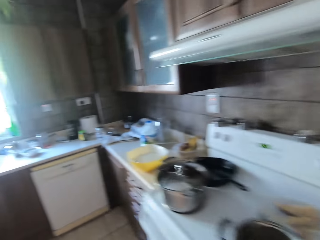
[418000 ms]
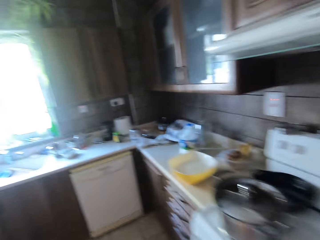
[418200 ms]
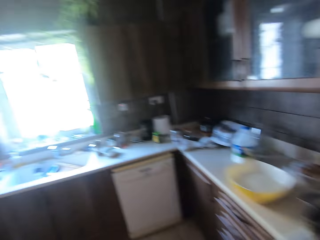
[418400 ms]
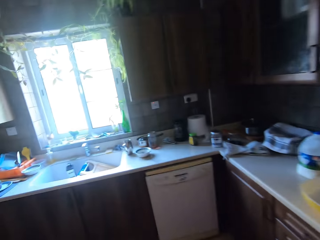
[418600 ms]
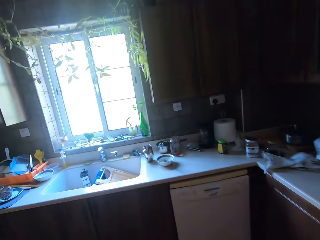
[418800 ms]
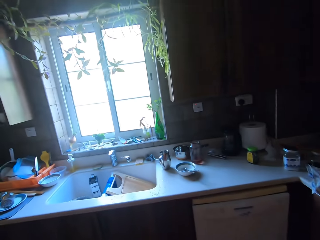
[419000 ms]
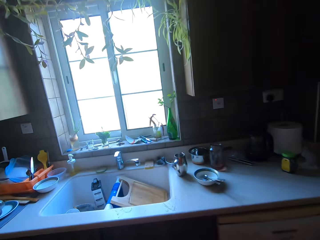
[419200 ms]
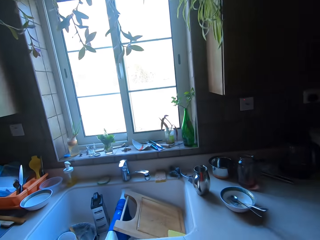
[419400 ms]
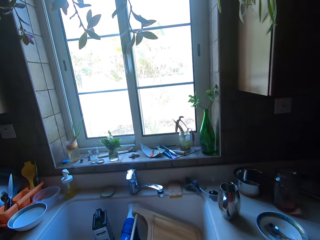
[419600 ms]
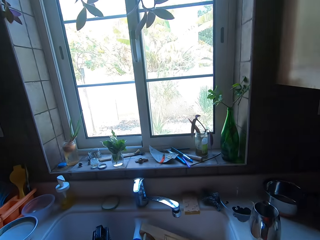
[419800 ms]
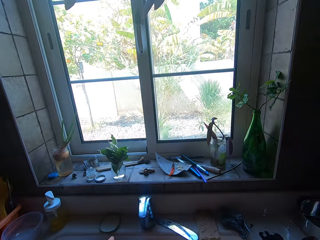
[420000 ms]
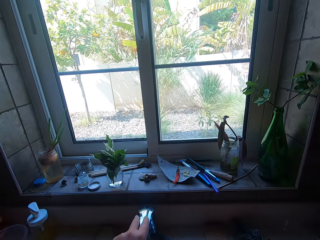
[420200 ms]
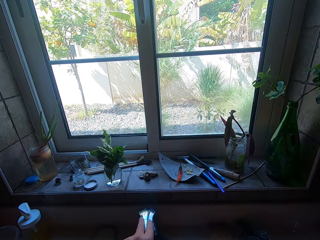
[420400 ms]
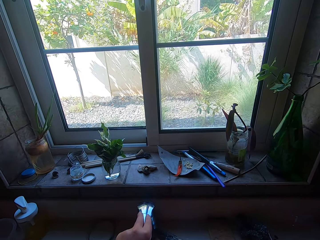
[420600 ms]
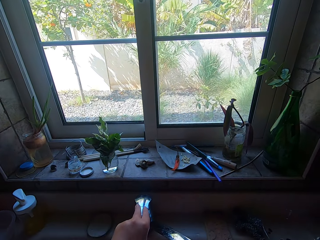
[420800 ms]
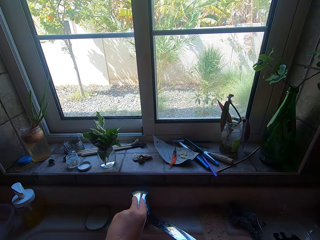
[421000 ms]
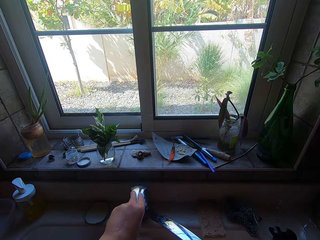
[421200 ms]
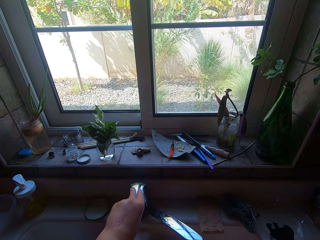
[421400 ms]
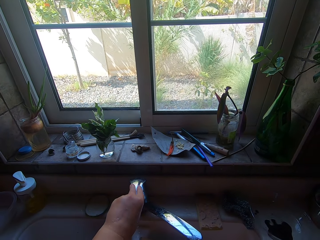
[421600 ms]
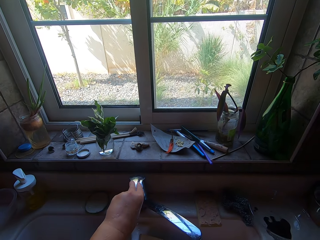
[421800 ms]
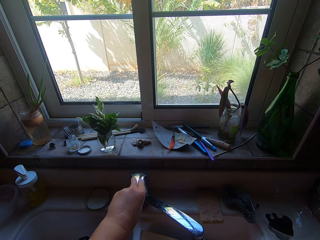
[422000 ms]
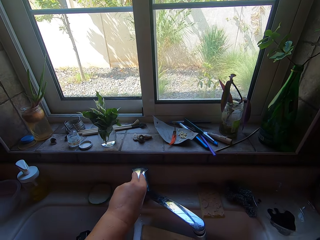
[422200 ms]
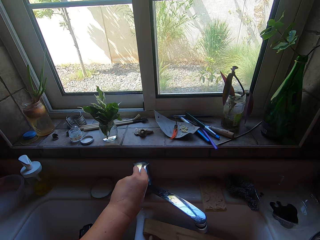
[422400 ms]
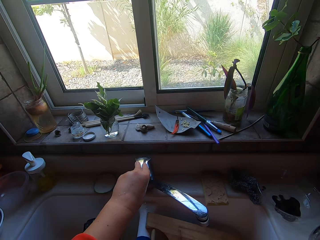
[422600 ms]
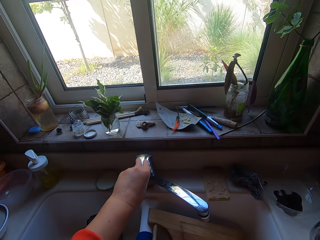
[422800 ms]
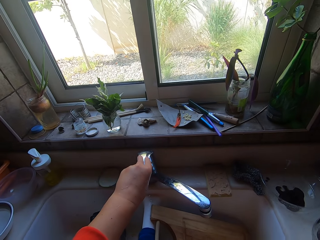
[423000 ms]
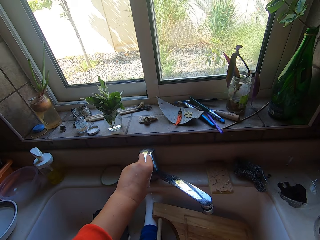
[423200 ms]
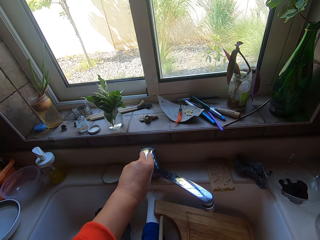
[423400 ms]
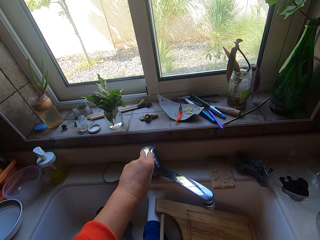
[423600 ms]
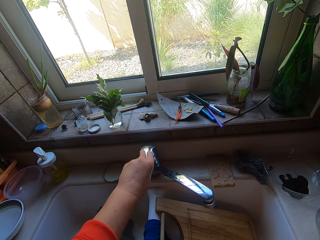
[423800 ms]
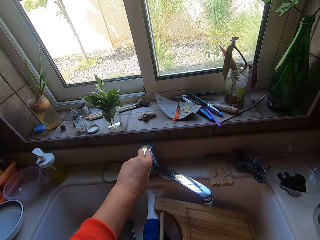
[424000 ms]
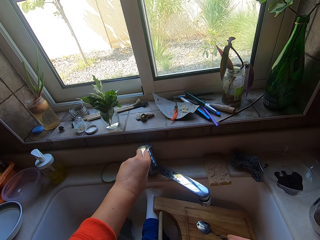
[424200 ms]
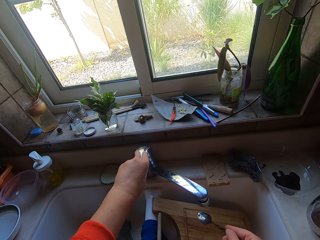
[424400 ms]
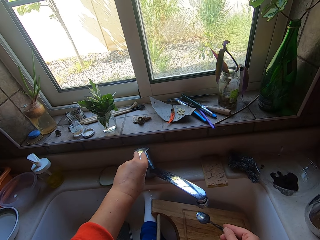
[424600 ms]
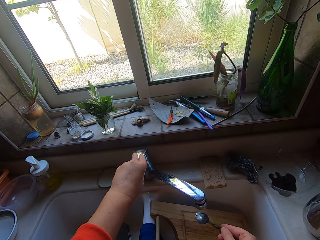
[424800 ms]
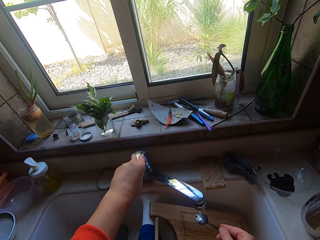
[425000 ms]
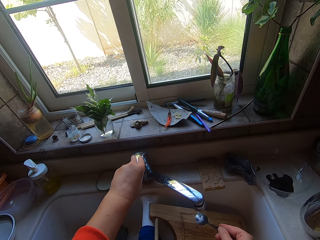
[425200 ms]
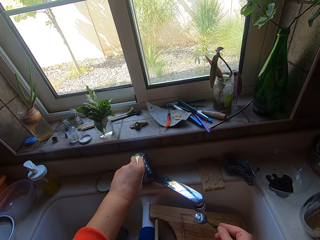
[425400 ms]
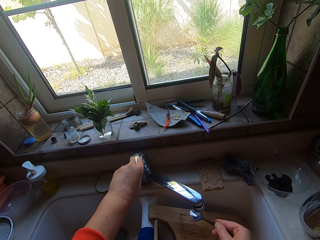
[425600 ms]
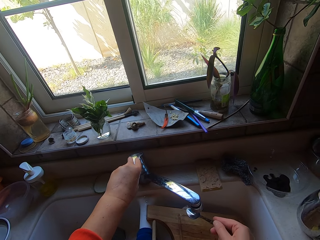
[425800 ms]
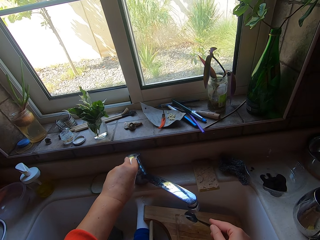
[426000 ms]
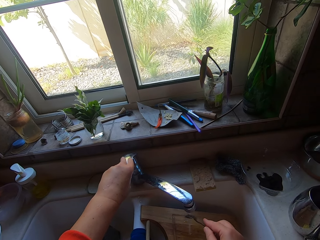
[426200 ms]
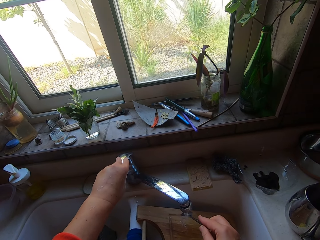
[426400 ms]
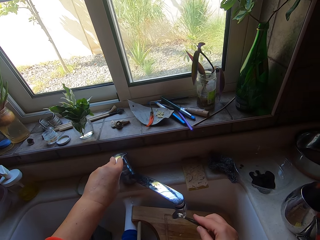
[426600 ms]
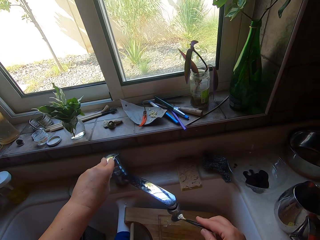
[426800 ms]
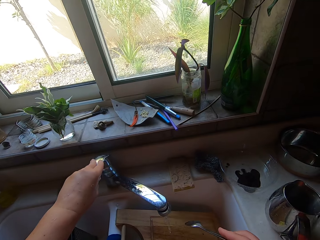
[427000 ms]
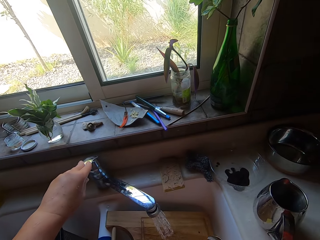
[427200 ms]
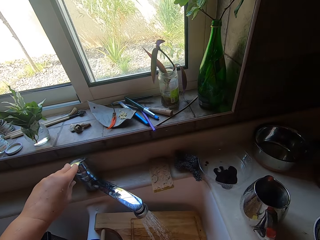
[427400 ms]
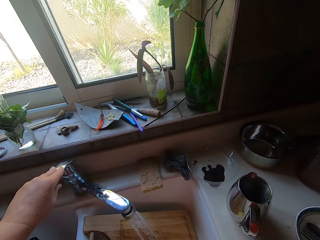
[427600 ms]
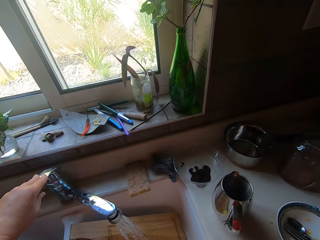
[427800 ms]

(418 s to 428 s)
The camera wearer walks towards the sink. They open the tap. They rinse a spoon.

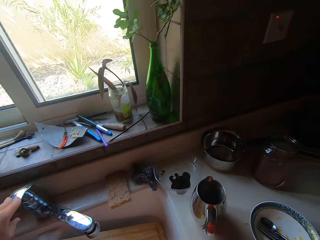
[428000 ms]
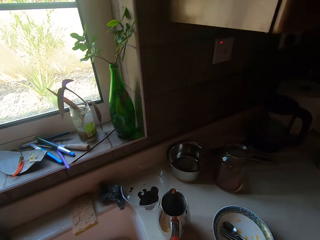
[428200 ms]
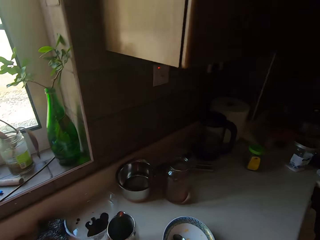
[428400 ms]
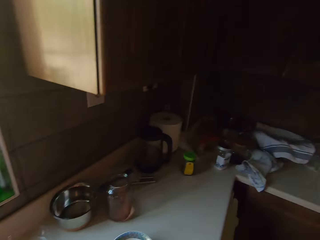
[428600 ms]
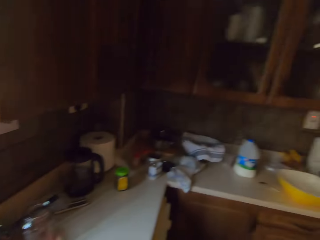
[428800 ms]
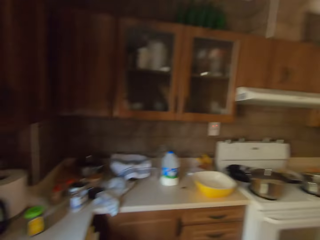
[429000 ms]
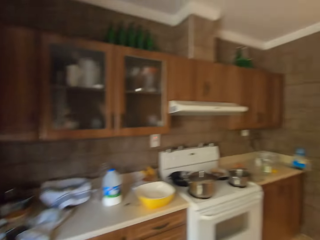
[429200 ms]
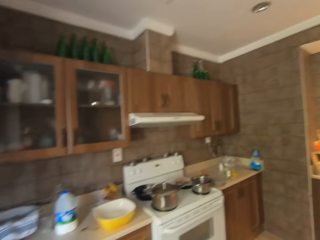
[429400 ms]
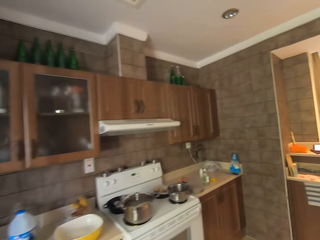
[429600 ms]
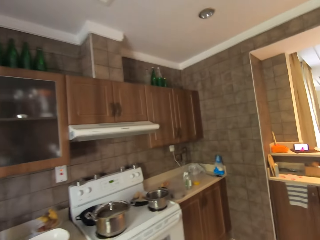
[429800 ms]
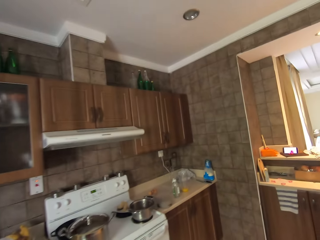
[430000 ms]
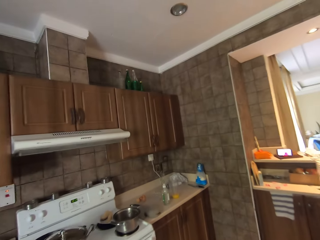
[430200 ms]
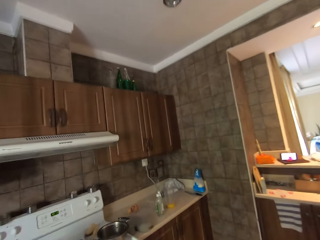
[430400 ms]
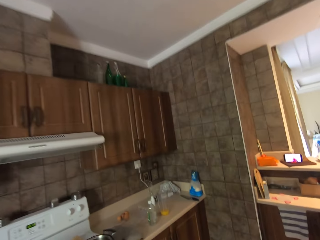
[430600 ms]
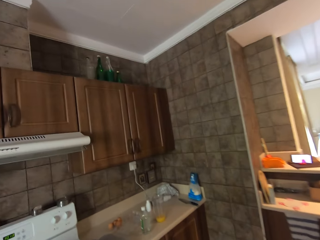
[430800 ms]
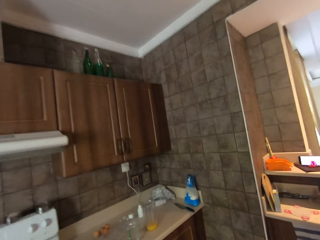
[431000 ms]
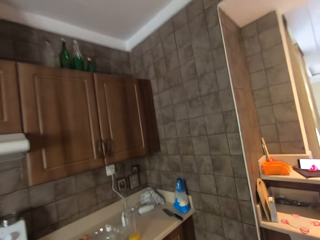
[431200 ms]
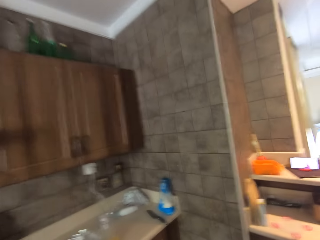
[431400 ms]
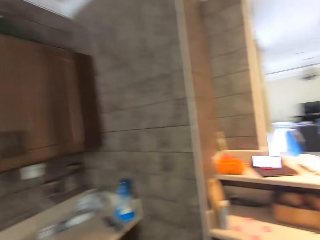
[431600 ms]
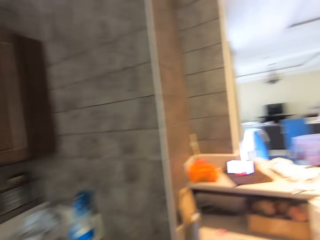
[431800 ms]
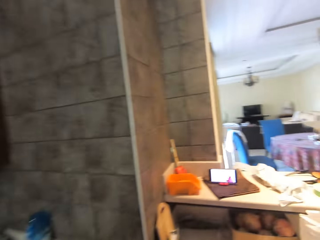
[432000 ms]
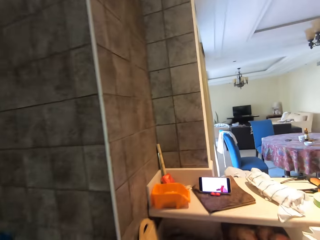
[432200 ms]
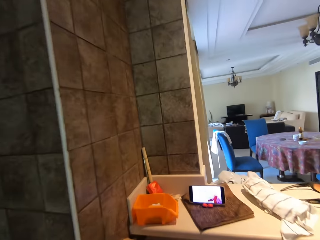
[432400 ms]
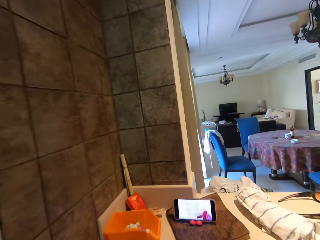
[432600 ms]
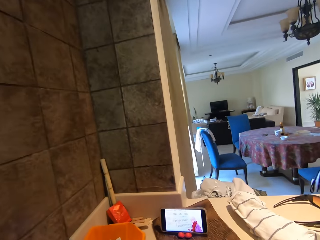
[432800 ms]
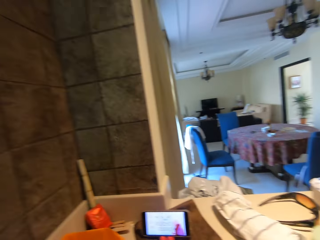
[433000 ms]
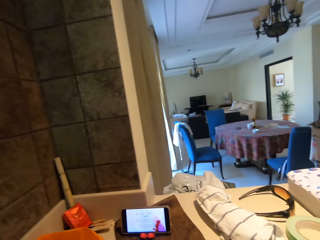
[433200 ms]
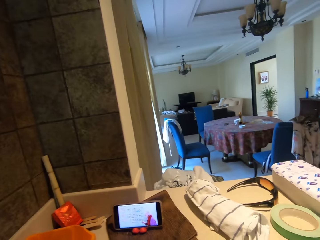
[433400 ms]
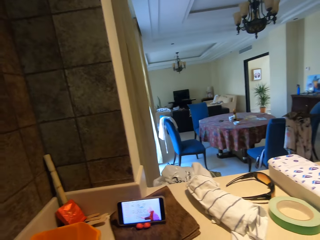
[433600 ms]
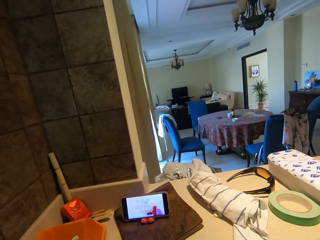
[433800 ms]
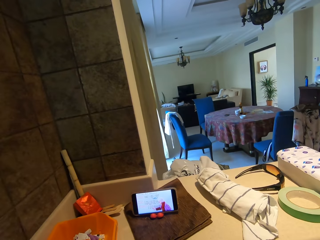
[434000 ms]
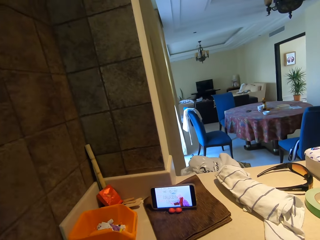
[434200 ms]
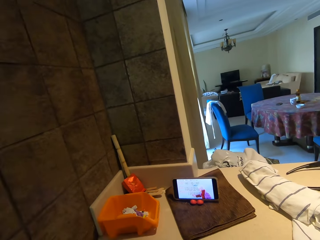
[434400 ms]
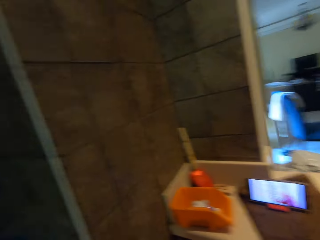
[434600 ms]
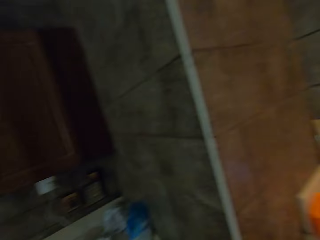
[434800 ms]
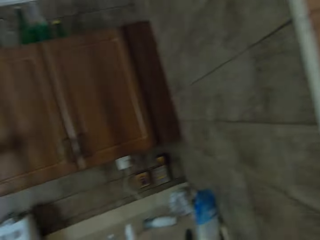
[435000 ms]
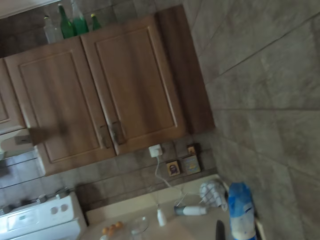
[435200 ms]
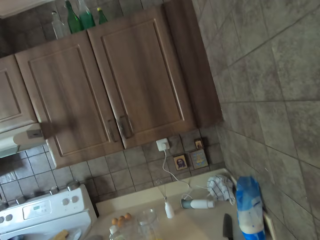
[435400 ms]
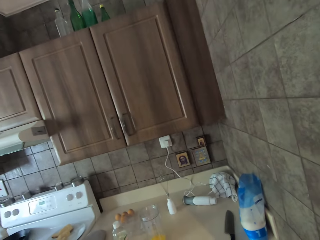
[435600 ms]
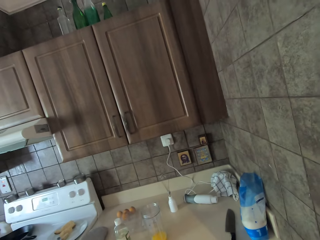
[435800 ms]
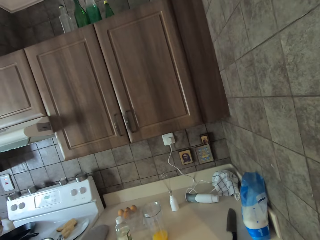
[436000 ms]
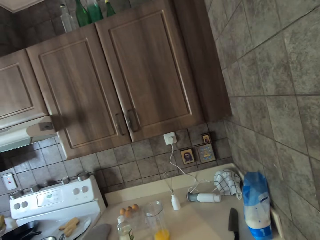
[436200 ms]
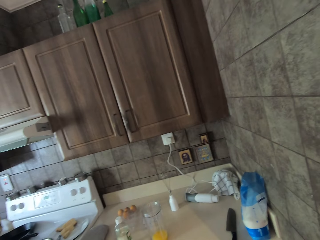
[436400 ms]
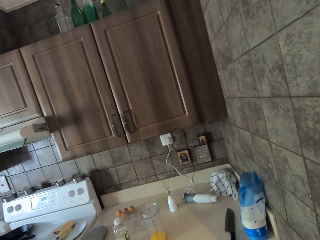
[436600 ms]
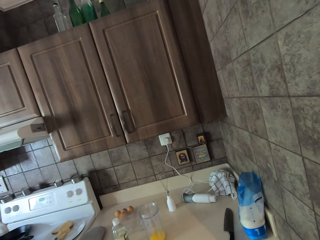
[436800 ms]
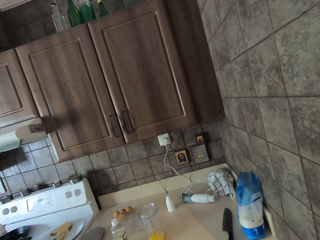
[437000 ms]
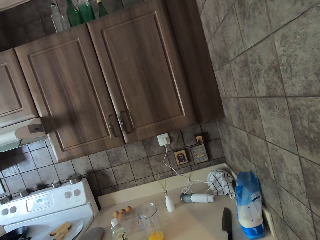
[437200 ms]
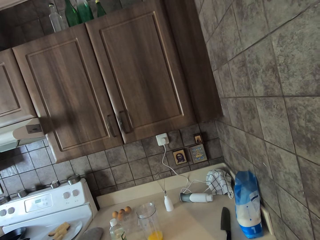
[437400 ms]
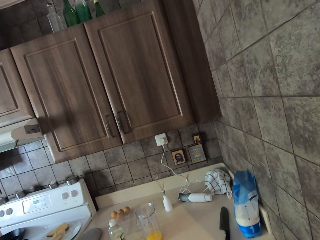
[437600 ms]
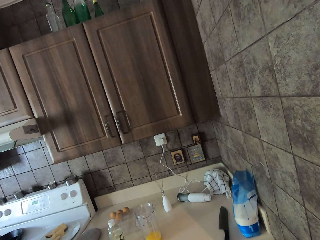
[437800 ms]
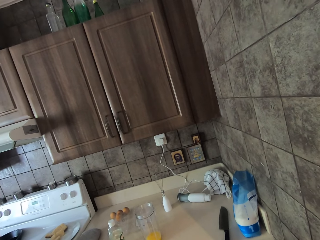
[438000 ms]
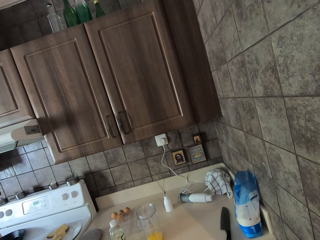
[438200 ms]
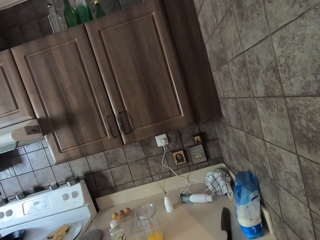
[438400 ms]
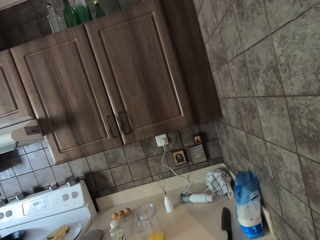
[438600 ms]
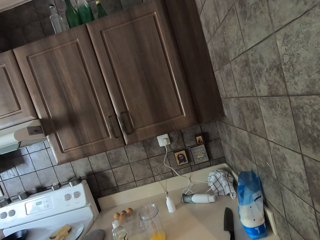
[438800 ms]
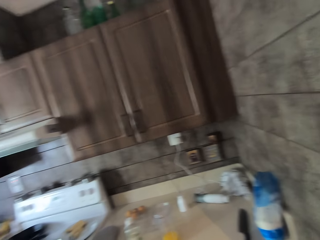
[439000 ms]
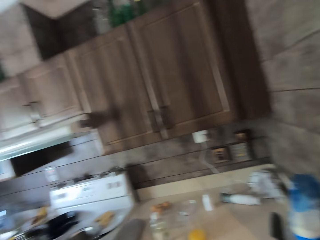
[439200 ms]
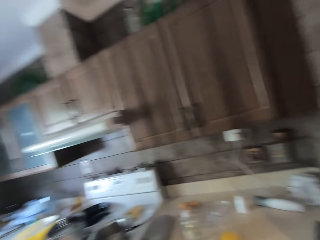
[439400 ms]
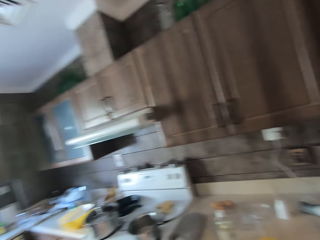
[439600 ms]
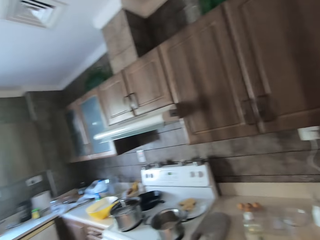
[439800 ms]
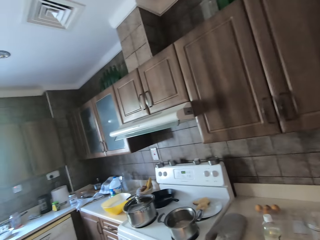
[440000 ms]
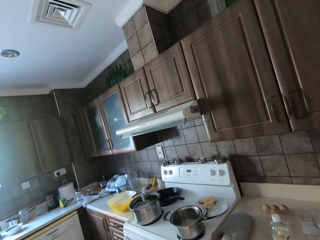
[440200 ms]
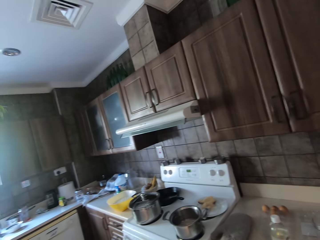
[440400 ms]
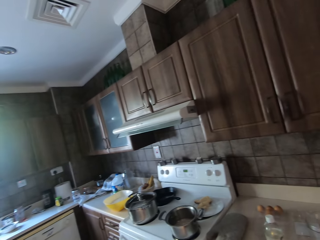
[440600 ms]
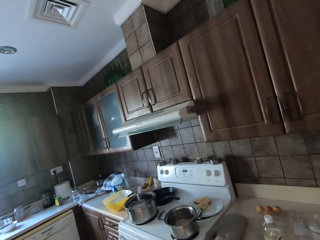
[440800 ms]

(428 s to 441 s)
The camera wearer walks back to the kitchen bench. They turn to the phone. They look at the cooker area.
